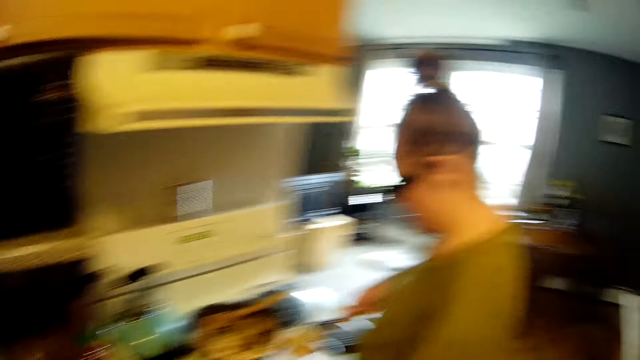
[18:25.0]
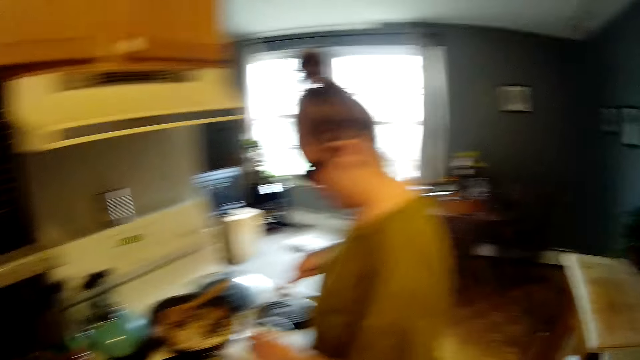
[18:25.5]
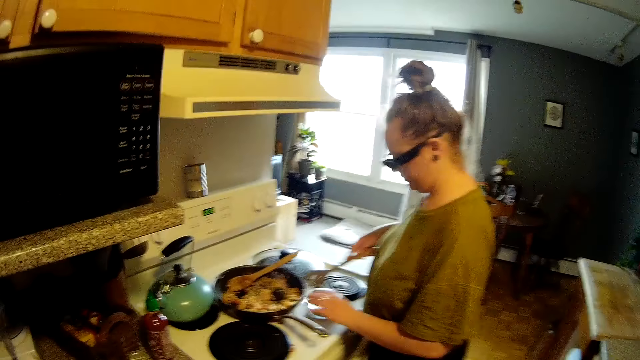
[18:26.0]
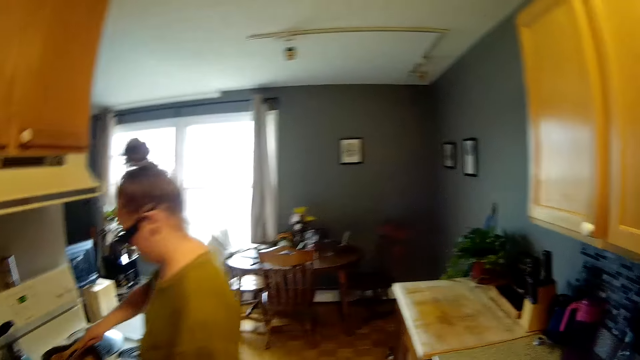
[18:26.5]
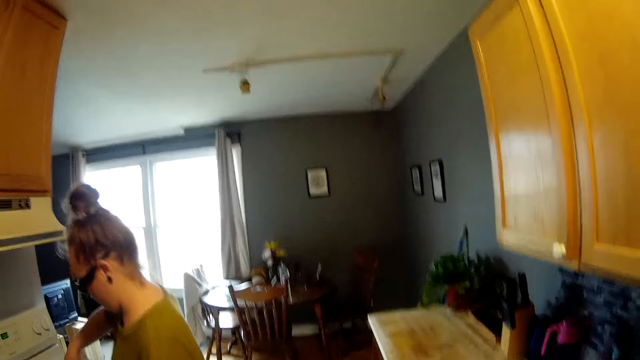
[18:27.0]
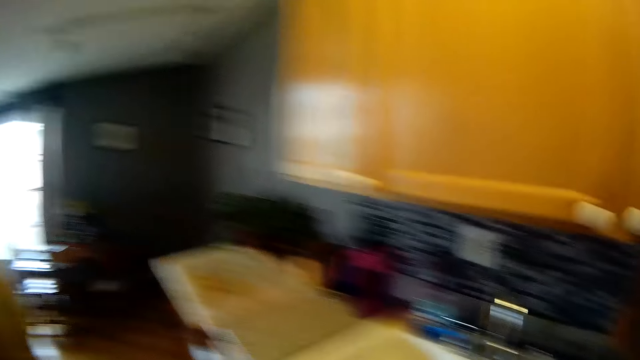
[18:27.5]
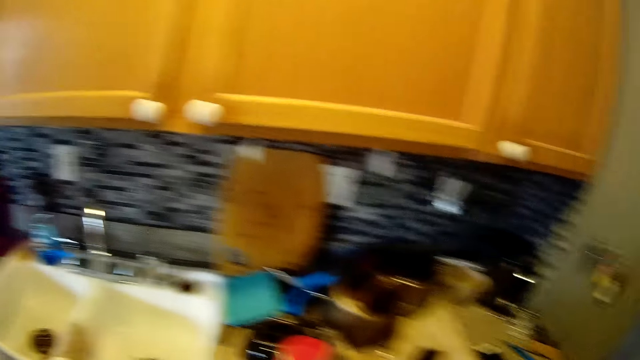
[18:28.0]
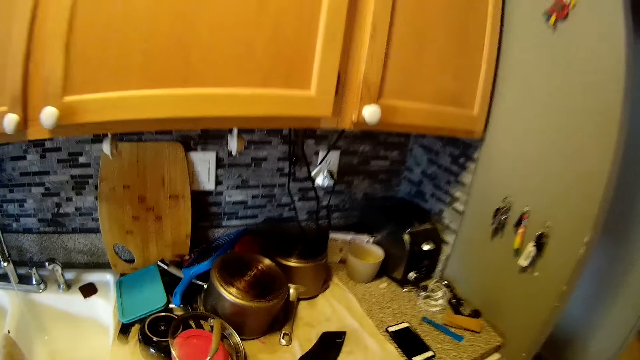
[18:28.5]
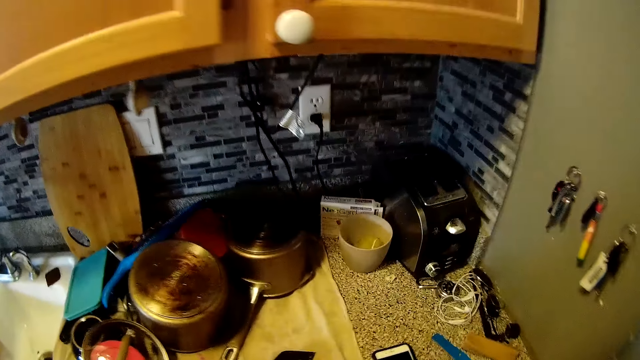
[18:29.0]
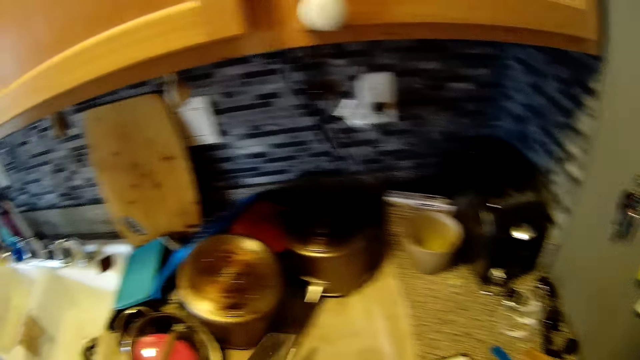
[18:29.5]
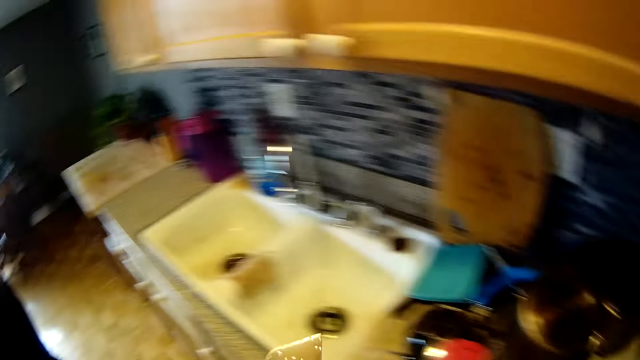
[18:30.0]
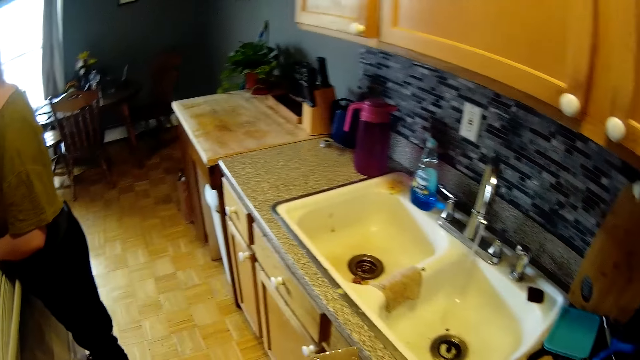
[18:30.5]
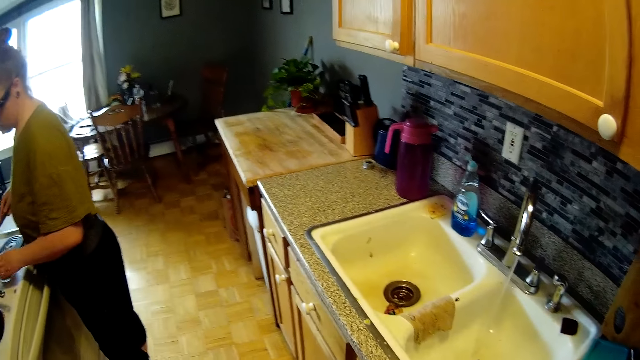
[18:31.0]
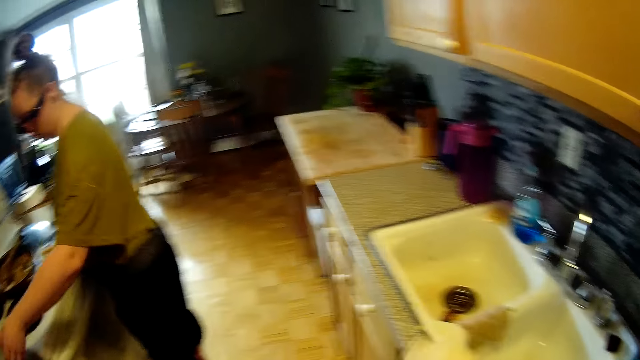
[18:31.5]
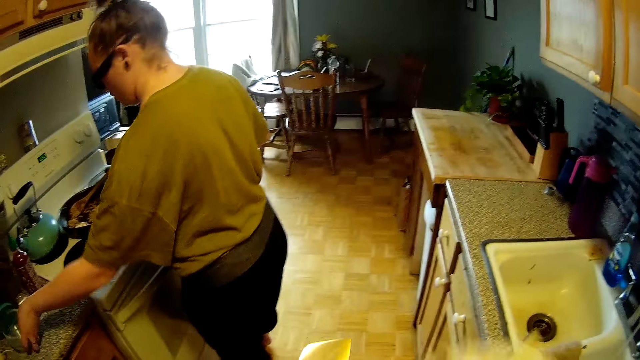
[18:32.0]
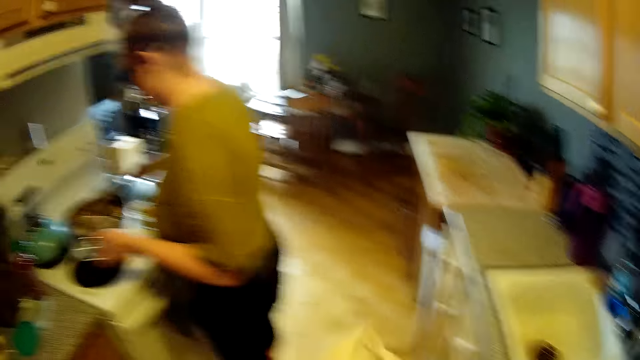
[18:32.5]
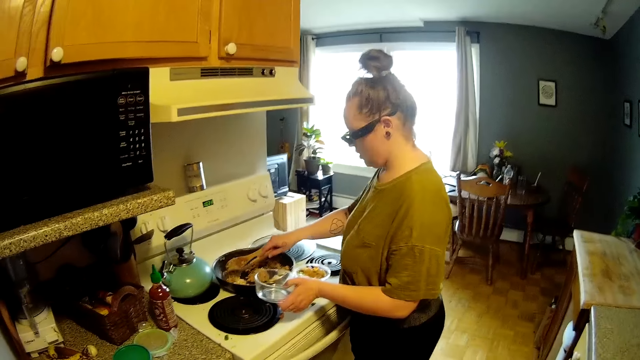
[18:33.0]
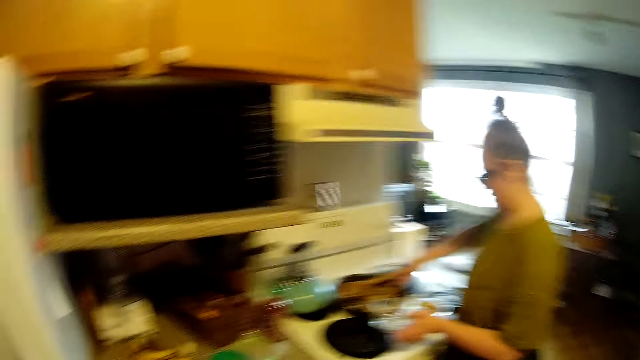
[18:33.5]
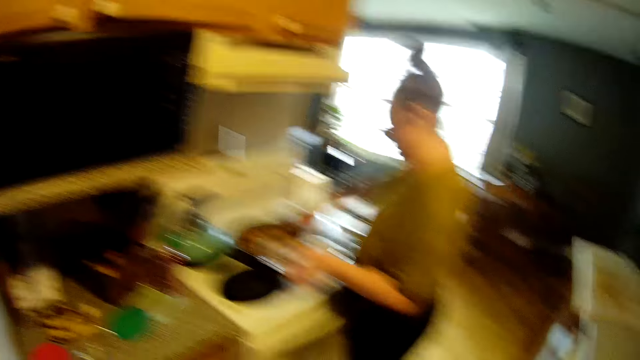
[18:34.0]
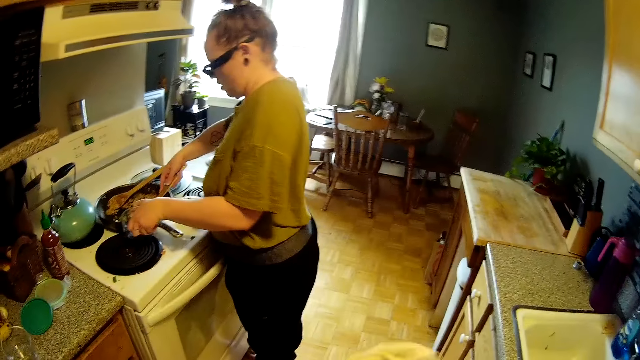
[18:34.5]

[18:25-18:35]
The camera wearer serves an omelette. They stare at a woman. They look at a dining table. They look around in the kitchen. They look on the floor. They turn towards the sink. The woman takes a plate from the cabinet with her left hand. The camera wearer wipes a plate with a cloth.

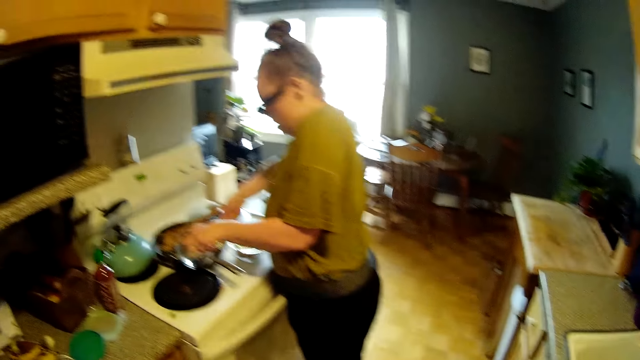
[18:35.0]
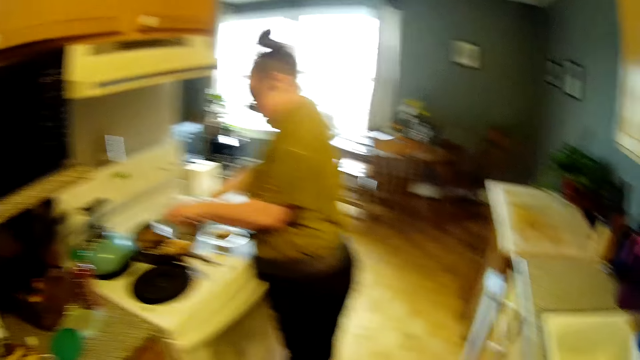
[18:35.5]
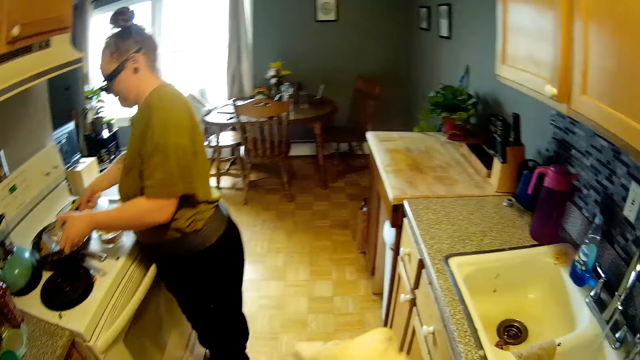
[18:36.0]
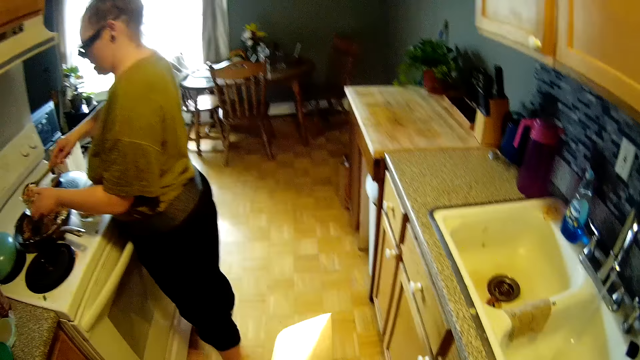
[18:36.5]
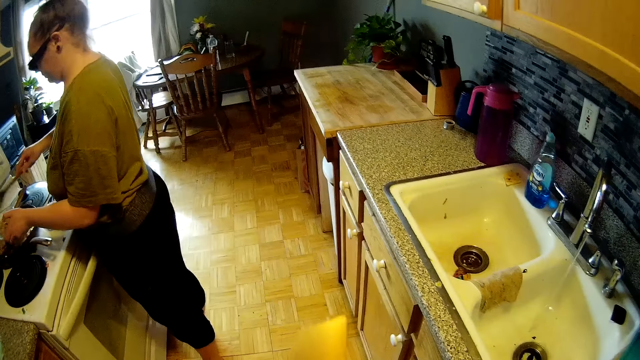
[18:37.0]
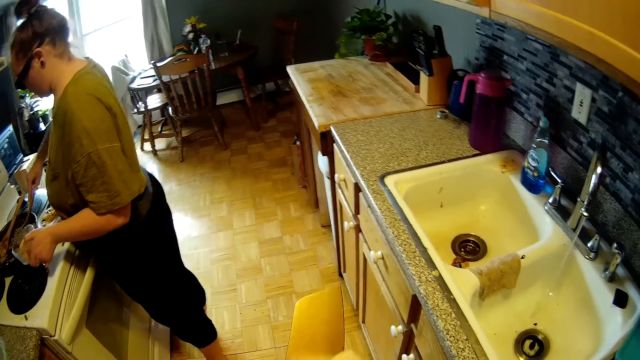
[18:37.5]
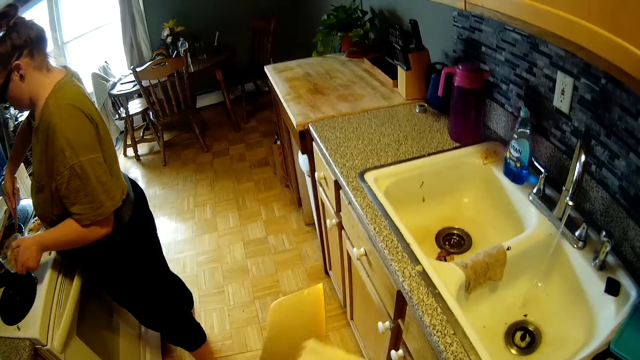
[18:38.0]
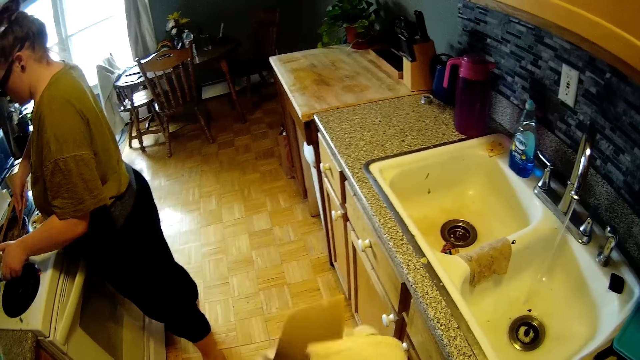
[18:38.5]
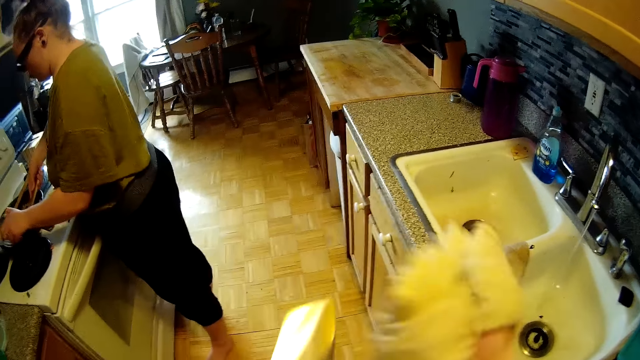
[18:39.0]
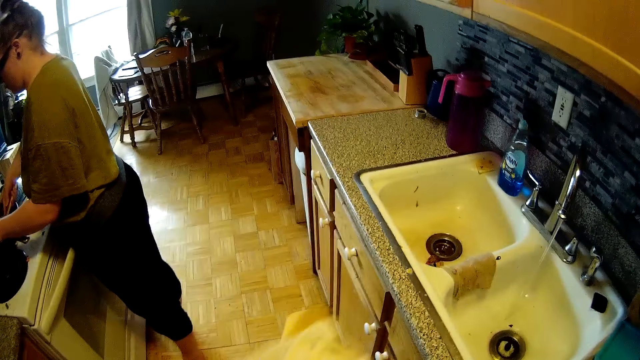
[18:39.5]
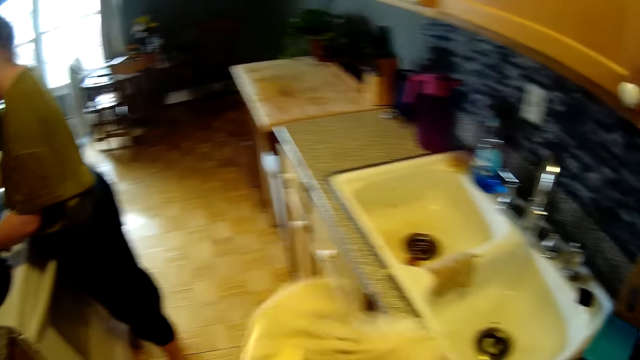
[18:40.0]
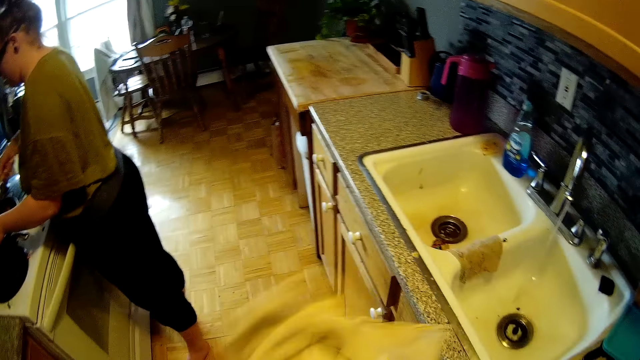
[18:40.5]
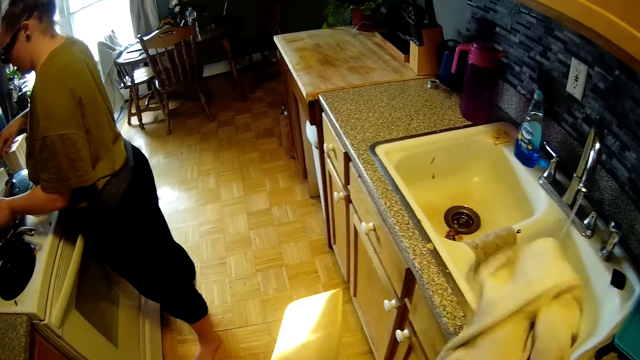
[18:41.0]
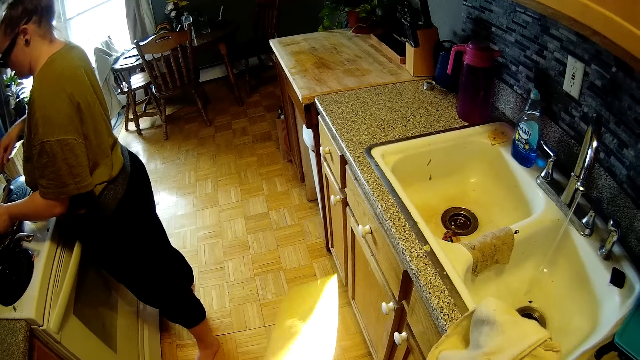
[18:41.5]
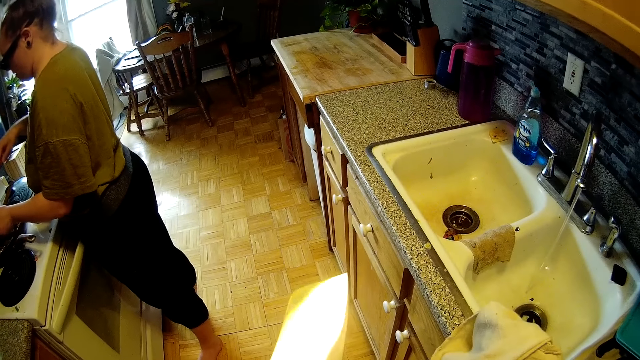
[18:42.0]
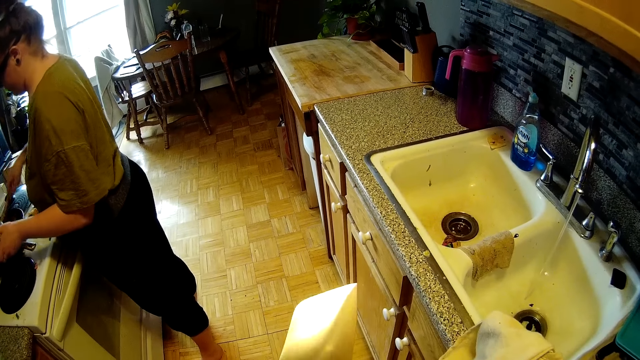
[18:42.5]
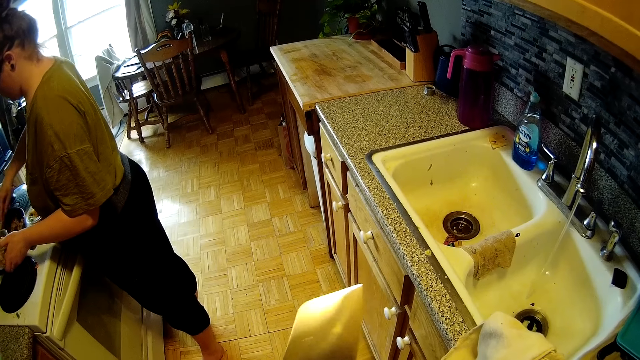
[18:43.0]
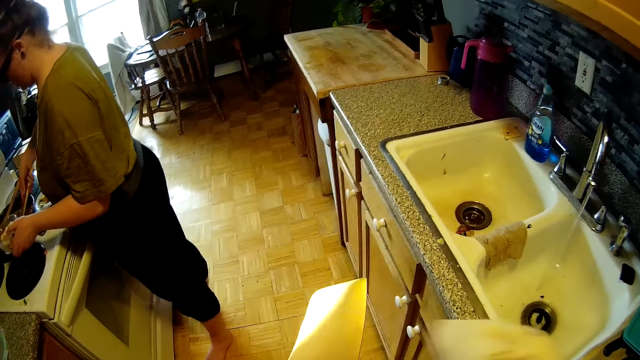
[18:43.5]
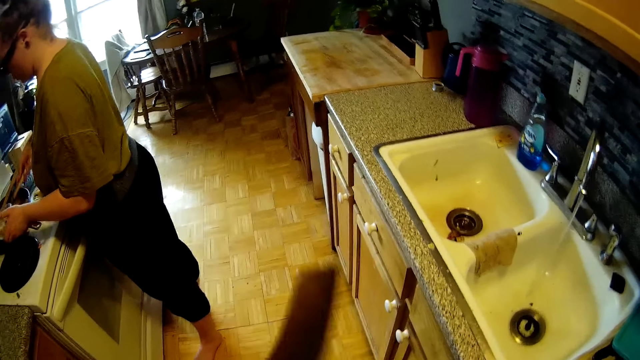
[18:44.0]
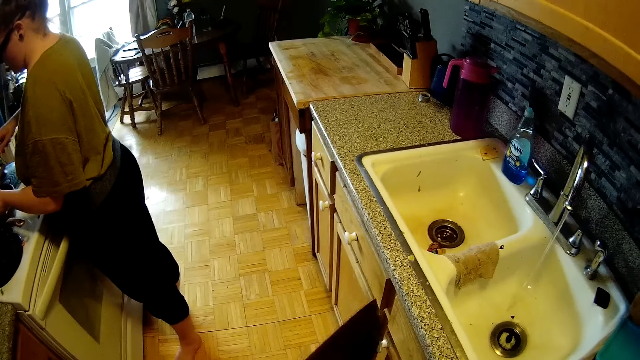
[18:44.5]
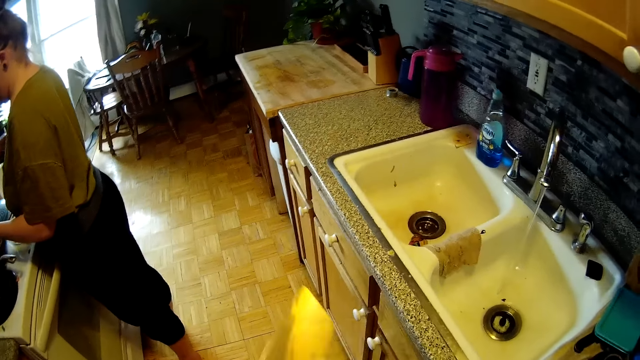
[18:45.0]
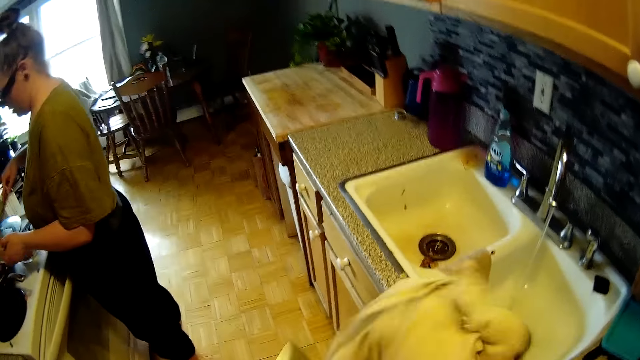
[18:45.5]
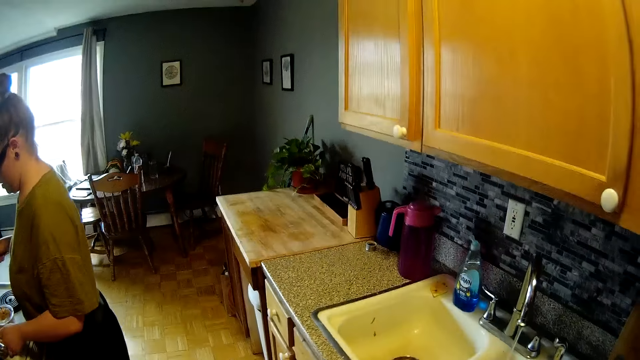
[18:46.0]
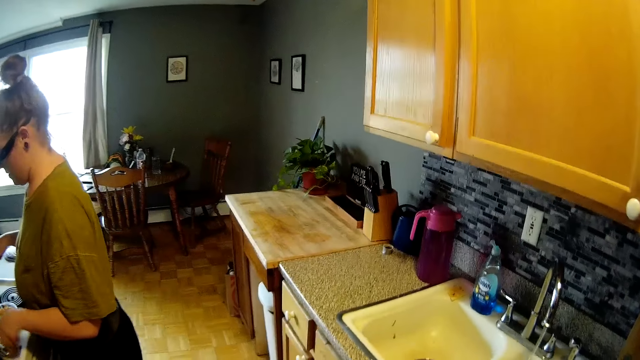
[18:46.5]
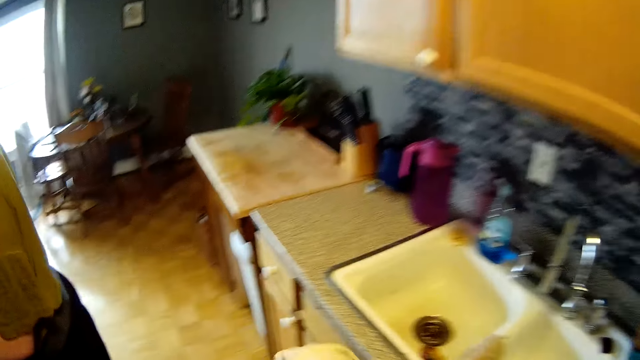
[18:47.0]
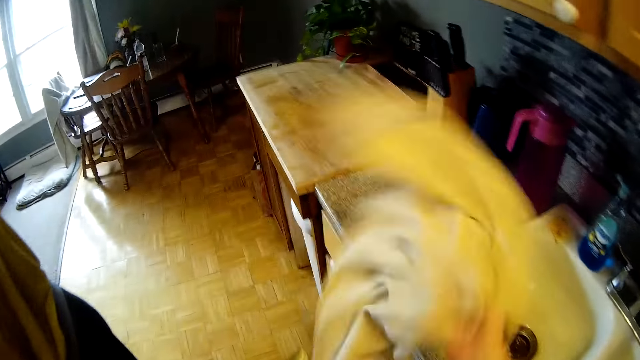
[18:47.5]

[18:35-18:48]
A woman puts fried rice from a fried pan to a plate with a spoon in both hands. She serves an omelette. The camera wearer stares in the sink. He cleans a knife with a cloth in his right hand. He wipes a plate with the cloth. He looks at the plate. He wipes the plate.
